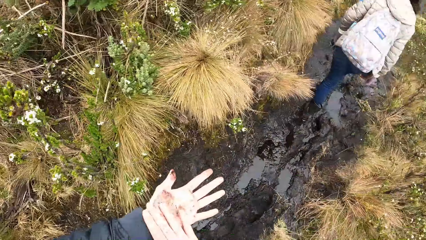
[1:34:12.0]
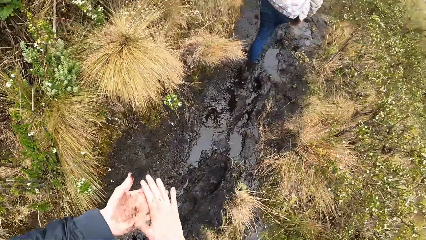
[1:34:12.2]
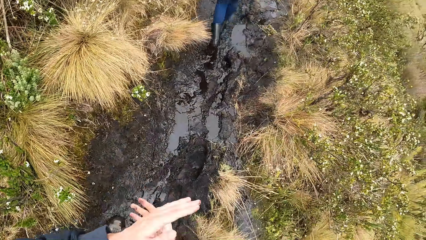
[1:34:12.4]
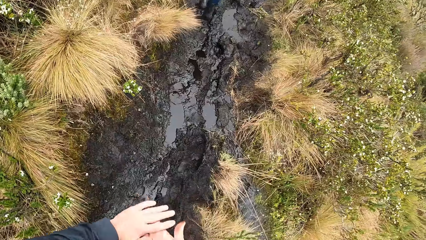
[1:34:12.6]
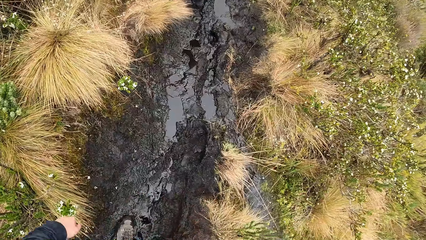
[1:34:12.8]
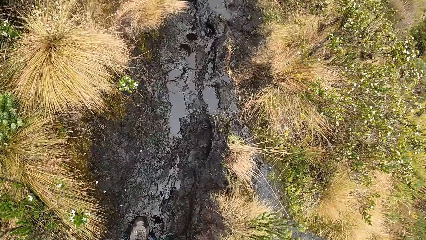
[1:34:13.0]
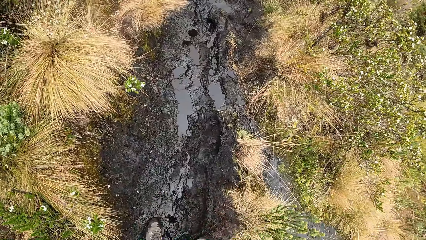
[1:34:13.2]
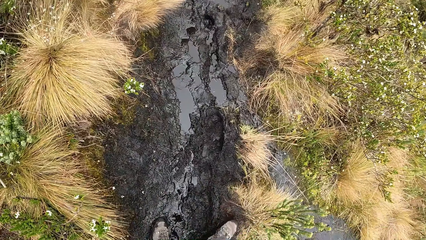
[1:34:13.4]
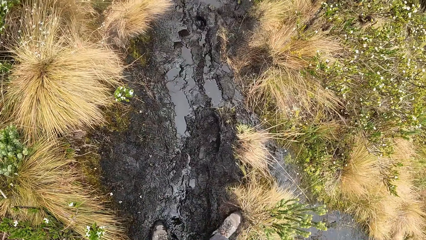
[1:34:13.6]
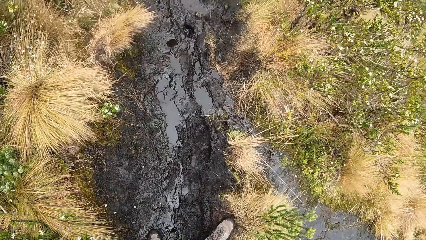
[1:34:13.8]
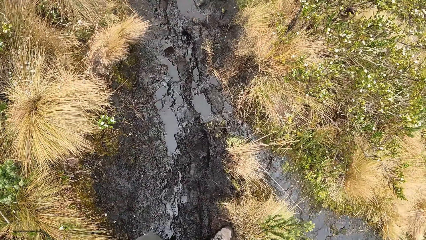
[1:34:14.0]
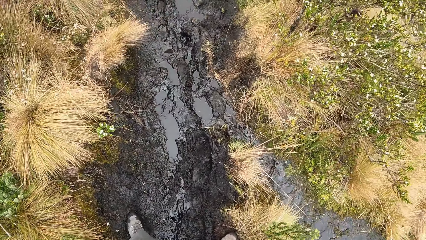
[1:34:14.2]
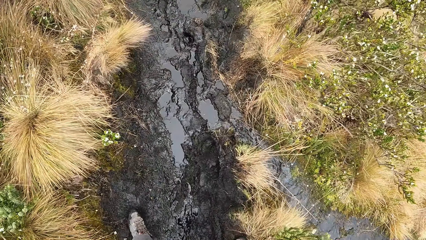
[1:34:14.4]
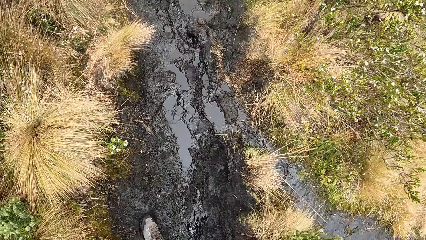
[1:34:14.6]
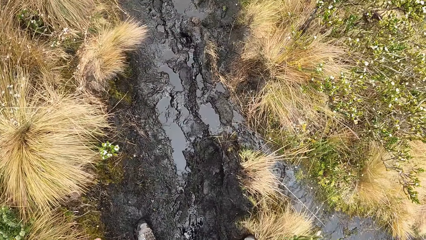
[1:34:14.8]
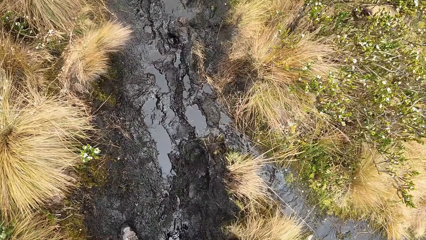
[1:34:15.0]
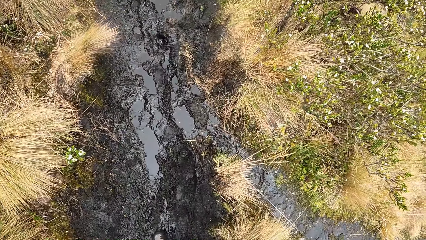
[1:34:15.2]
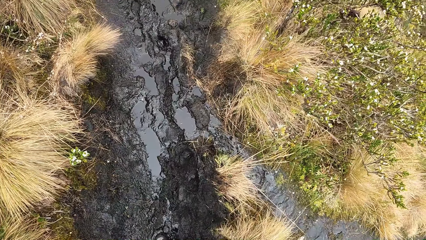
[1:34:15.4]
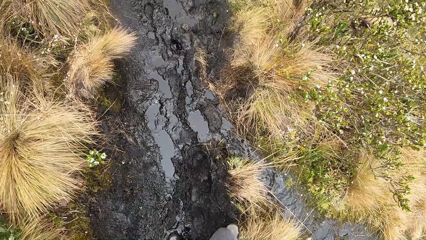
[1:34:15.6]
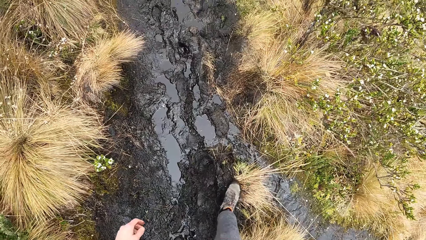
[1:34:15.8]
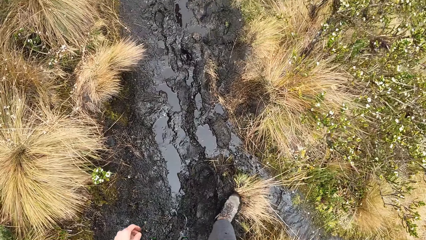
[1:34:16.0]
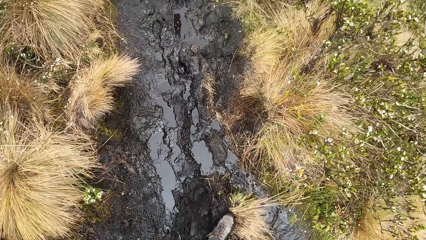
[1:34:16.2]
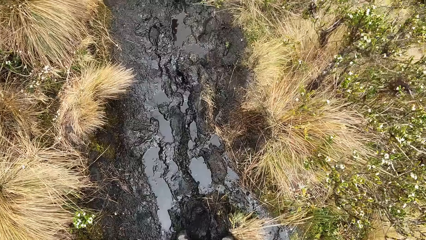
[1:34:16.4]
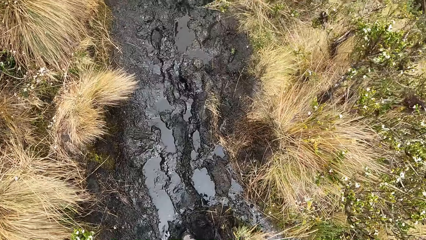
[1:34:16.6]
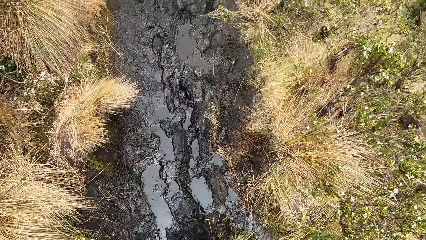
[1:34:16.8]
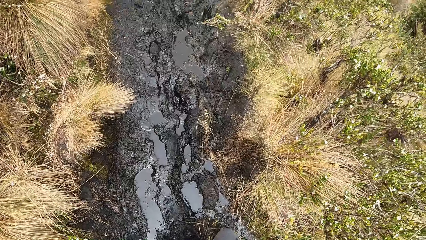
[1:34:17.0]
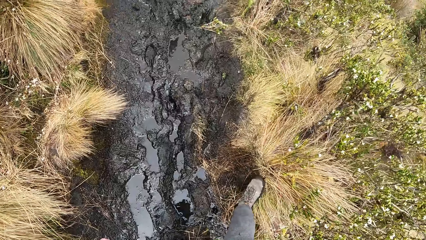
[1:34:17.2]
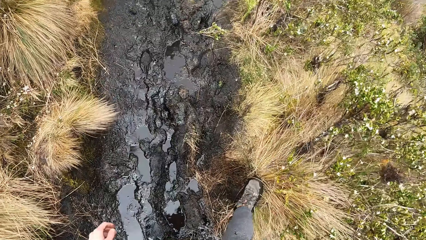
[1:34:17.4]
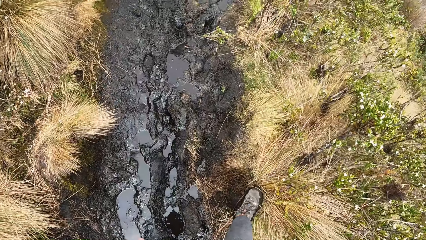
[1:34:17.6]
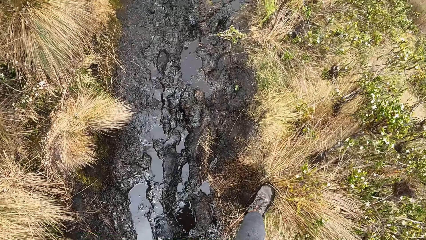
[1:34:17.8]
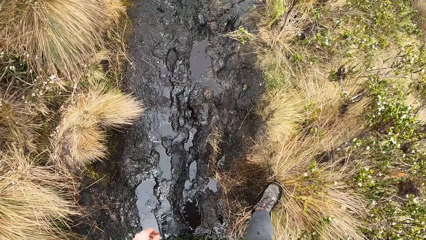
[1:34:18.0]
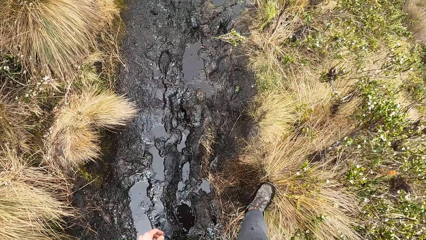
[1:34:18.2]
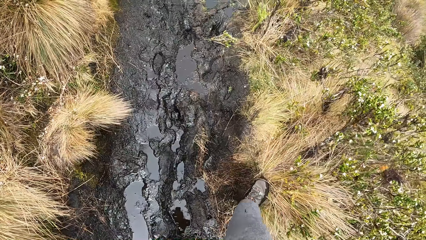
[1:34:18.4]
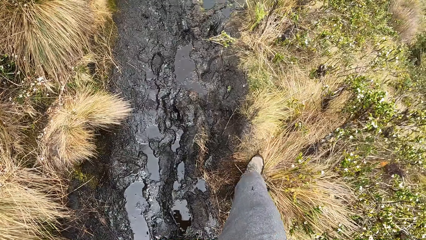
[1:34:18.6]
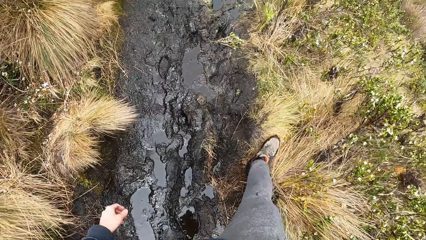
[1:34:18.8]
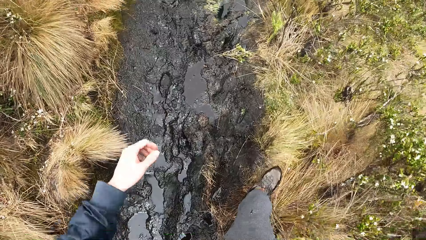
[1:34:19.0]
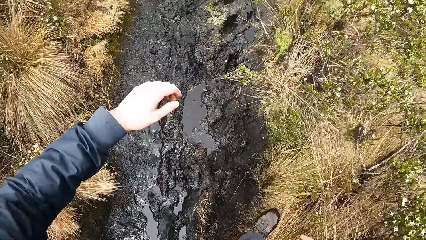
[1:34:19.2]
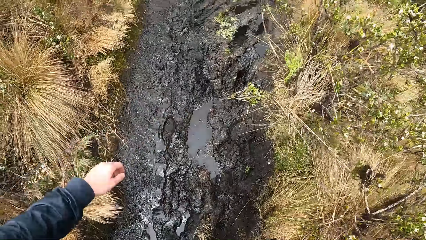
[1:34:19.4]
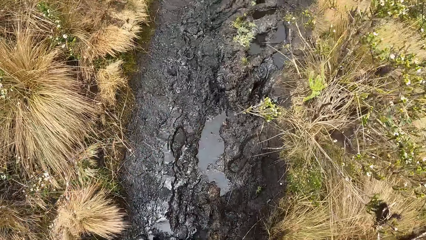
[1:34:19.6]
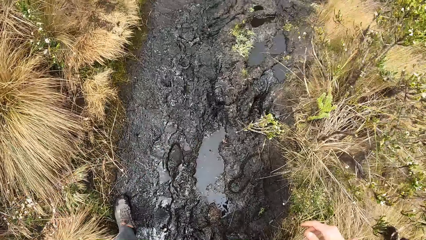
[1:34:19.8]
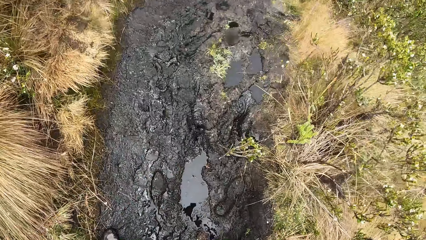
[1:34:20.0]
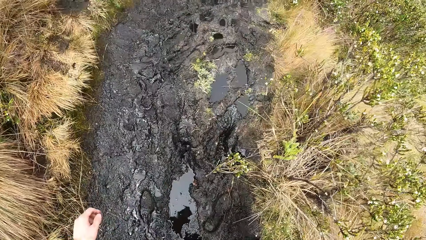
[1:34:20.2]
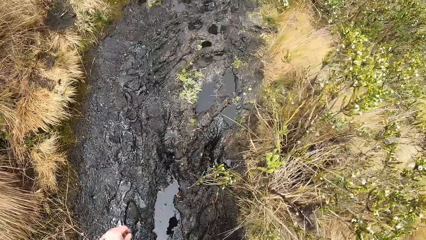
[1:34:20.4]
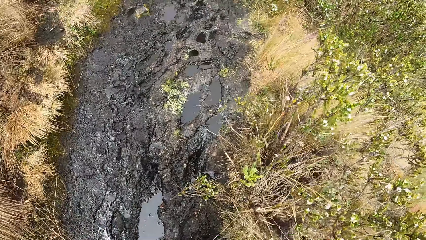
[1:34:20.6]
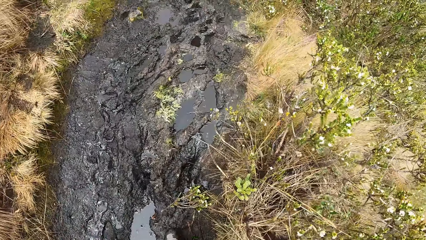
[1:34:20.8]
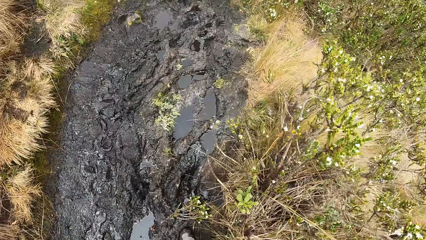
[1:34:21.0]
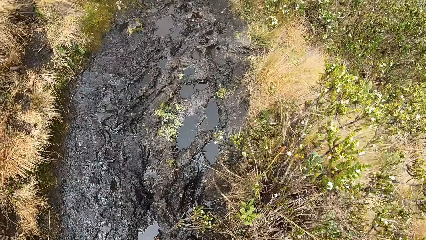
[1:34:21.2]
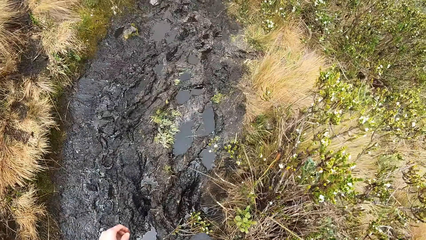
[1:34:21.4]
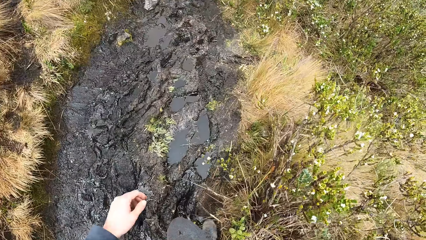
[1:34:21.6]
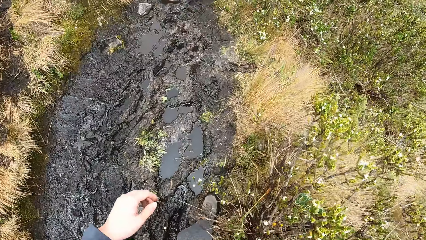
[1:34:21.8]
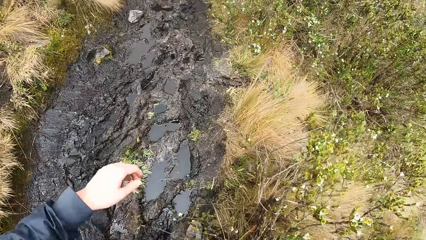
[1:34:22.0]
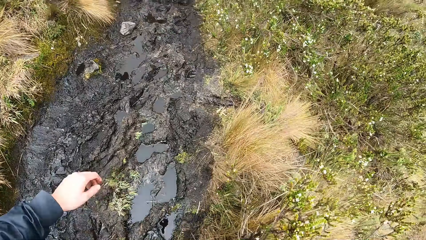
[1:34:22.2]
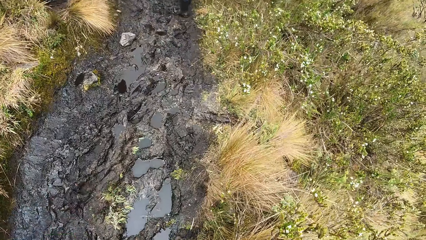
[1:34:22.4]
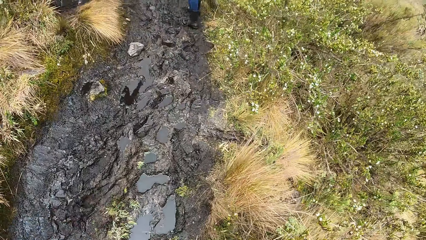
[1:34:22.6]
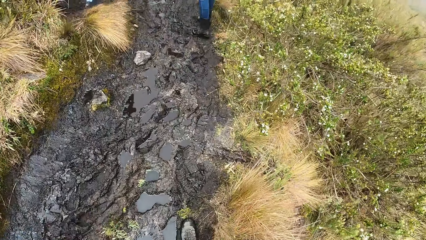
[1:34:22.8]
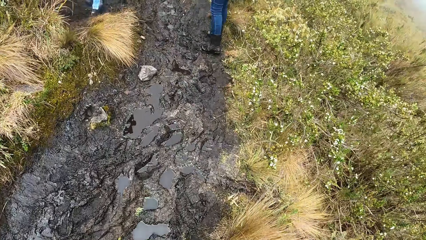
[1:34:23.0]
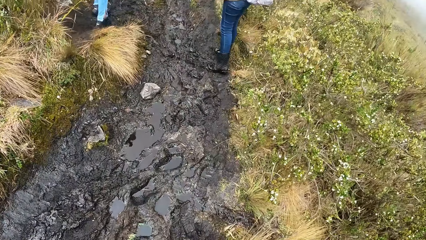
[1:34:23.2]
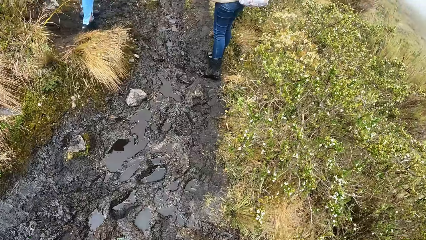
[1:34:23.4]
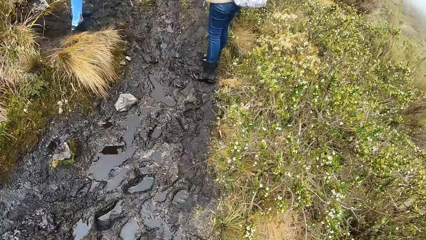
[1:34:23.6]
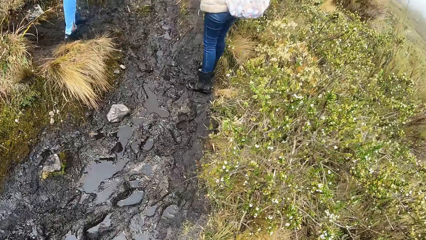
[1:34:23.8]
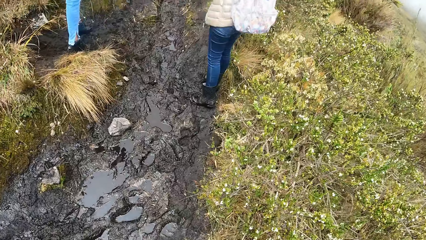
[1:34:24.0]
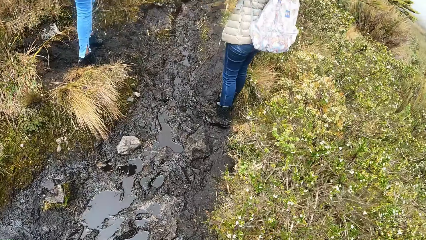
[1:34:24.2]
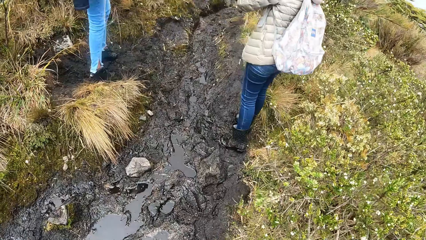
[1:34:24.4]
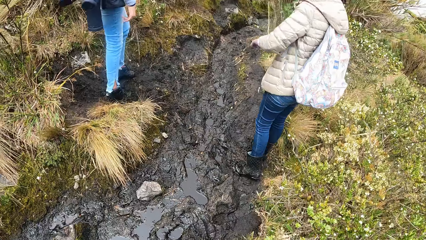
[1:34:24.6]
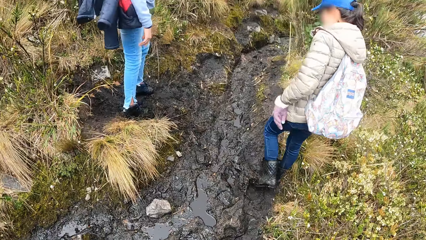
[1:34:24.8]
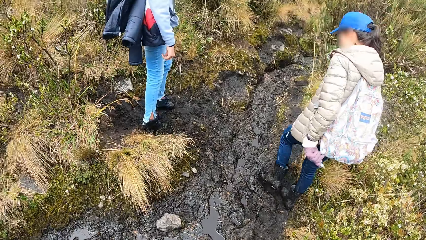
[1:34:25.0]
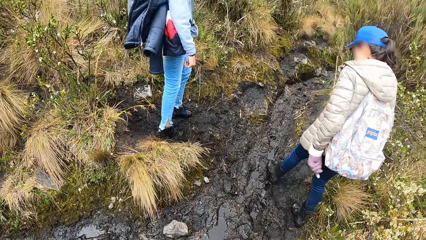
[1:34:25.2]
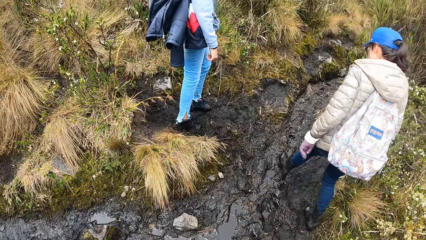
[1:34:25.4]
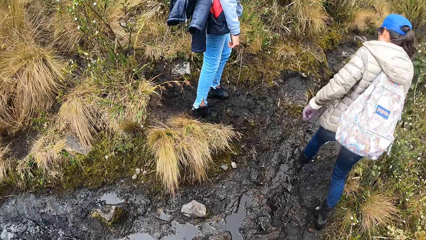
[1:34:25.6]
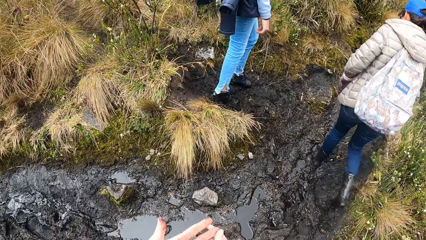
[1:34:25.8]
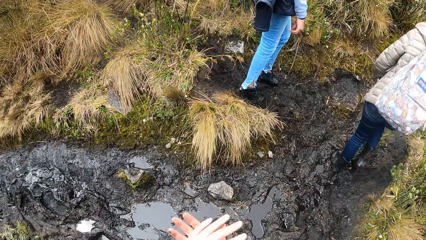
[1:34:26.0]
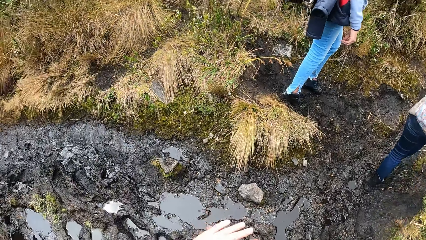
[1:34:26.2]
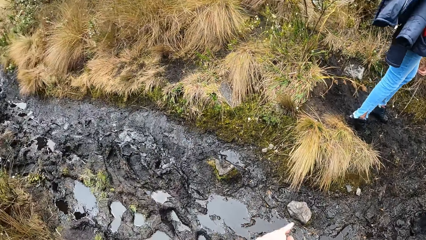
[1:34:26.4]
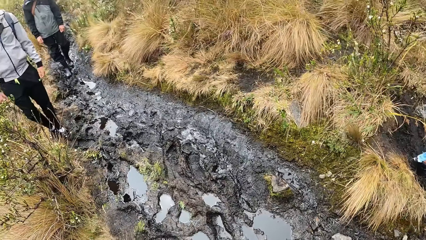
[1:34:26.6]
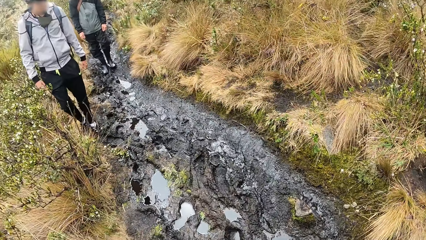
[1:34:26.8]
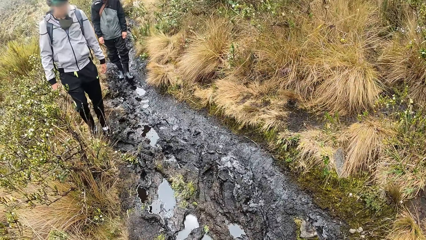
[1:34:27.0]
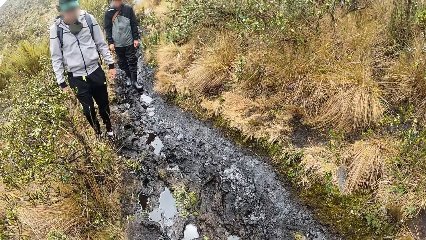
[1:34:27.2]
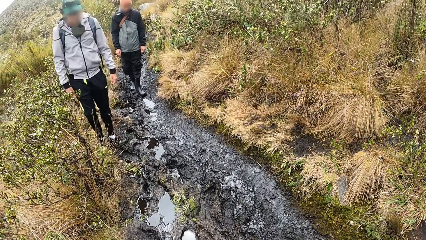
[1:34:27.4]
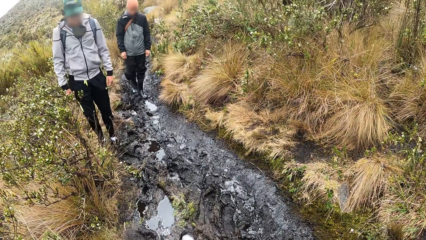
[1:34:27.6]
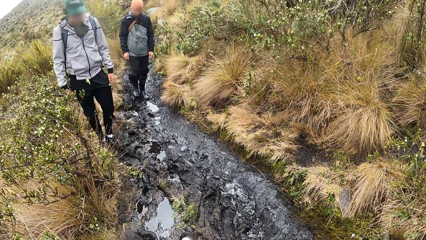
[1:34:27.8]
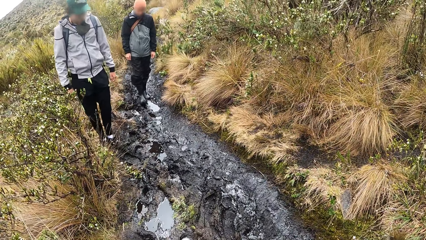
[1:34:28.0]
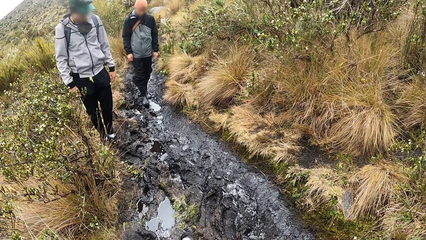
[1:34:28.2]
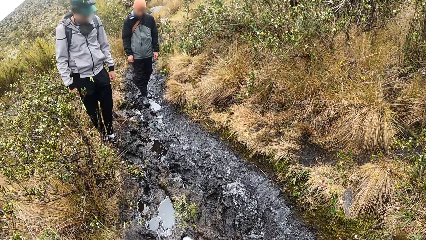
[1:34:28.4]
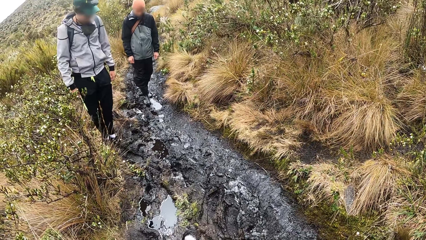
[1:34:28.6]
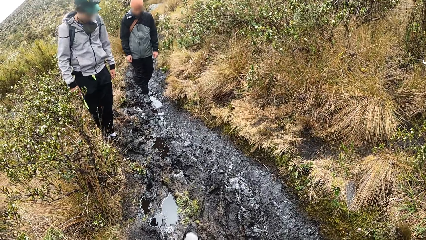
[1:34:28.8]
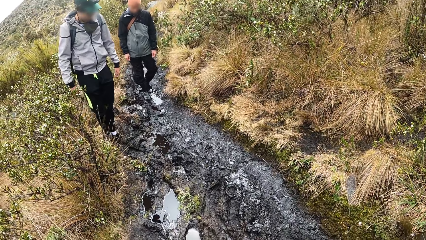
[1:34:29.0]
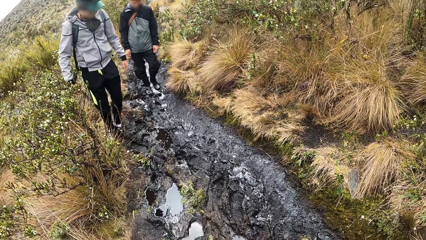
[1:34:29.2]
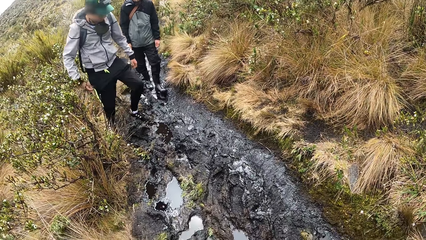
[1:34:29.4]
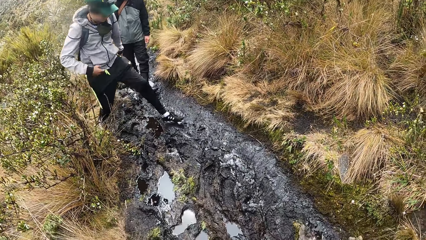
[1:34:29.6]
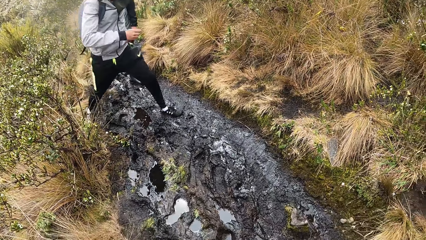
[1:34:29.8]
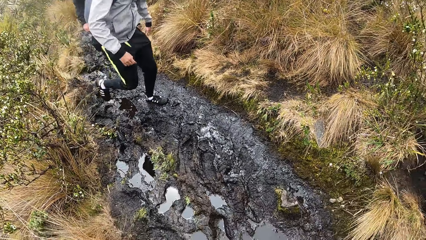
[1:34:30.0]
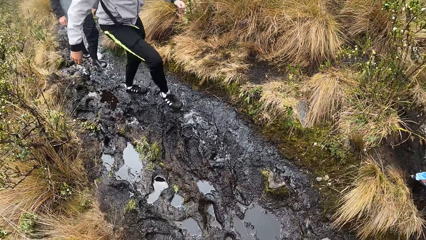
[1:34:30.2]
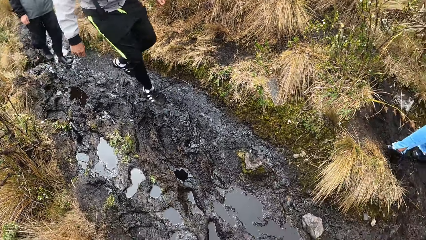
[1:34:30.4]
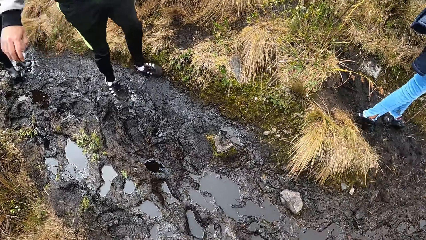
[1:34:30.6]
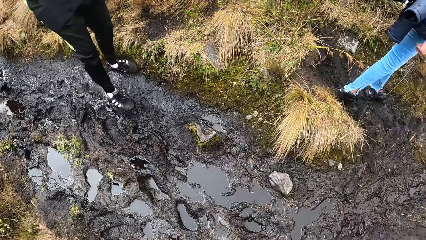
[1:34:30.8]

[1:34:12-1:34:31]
The camera wearer dusts both hands. They walk along the moorland. They turn around the moorland.
